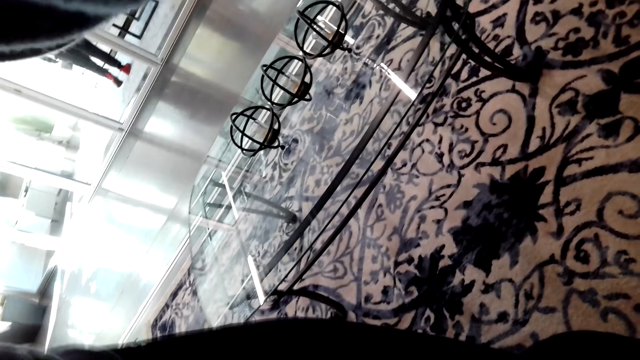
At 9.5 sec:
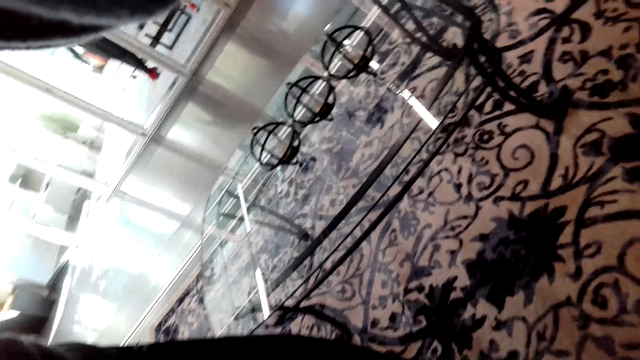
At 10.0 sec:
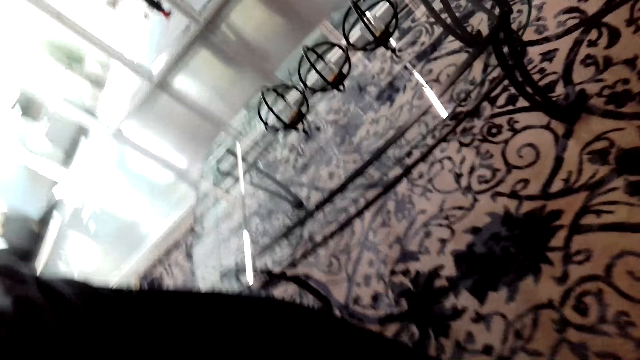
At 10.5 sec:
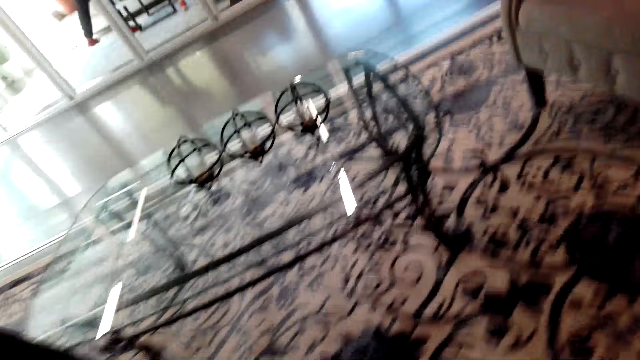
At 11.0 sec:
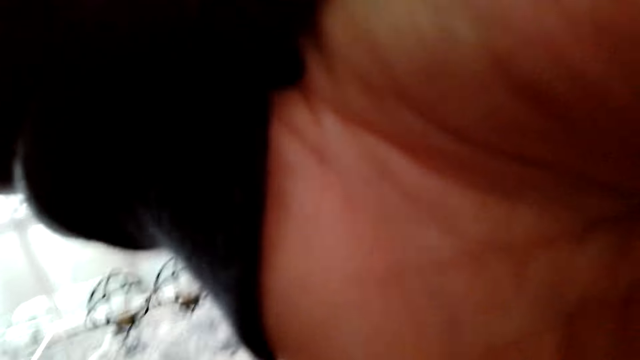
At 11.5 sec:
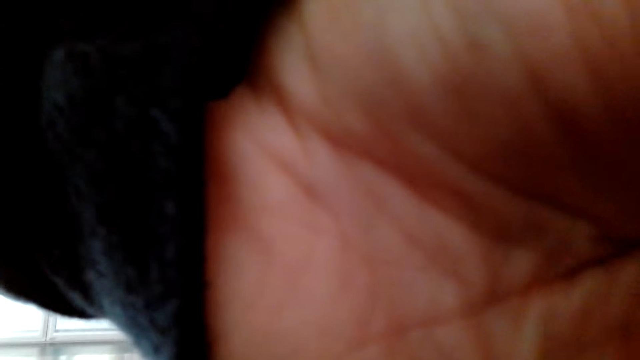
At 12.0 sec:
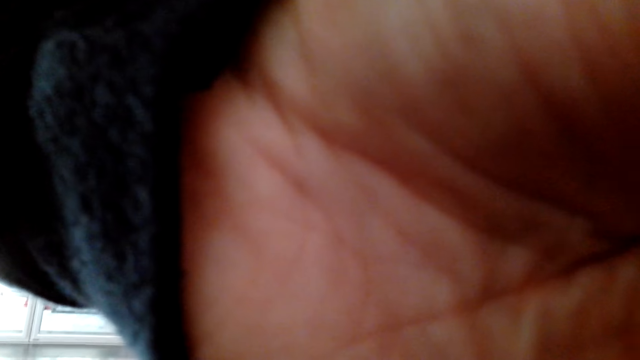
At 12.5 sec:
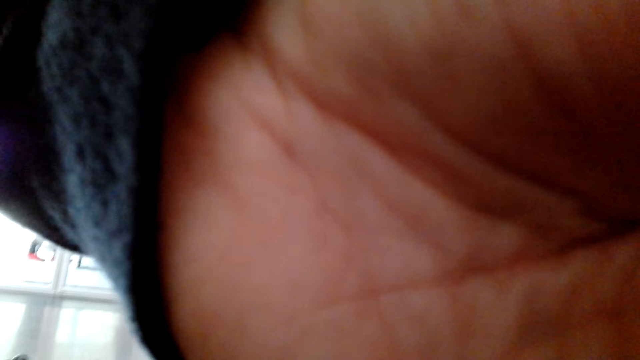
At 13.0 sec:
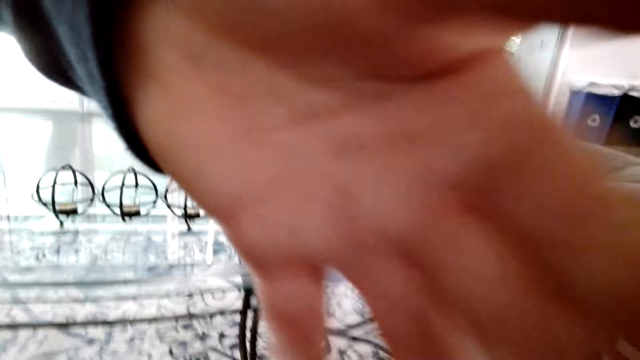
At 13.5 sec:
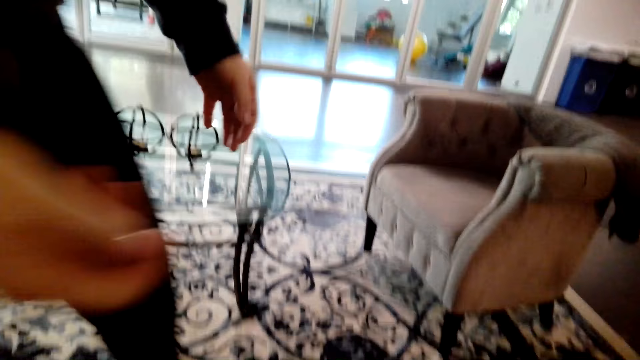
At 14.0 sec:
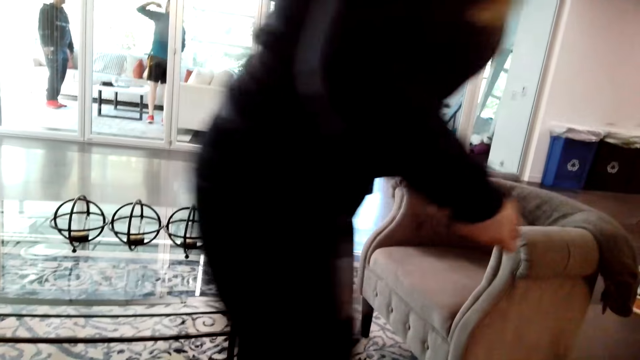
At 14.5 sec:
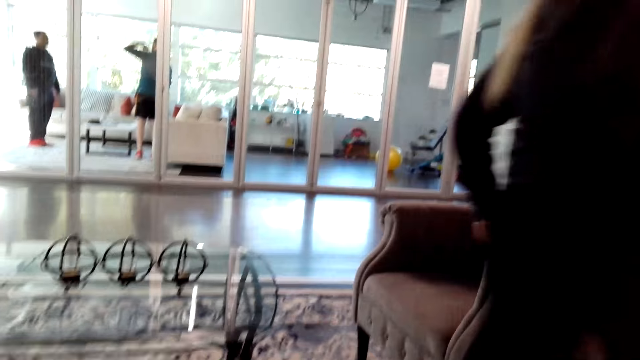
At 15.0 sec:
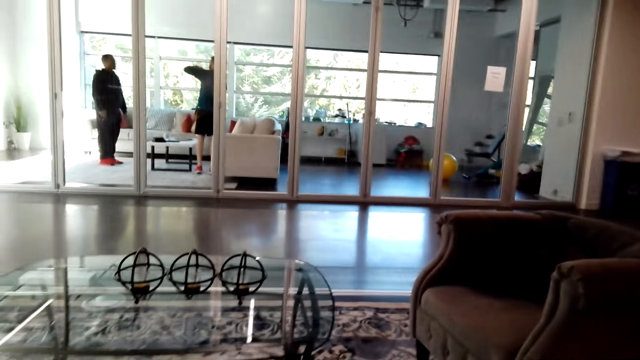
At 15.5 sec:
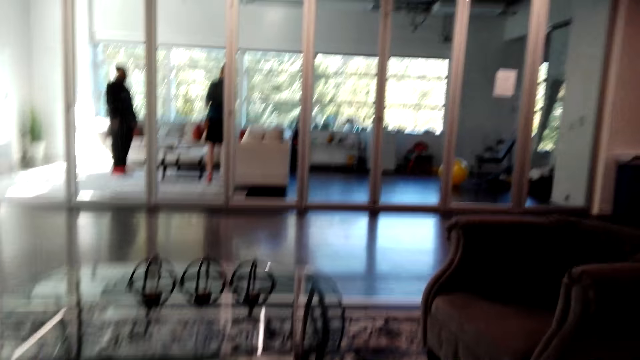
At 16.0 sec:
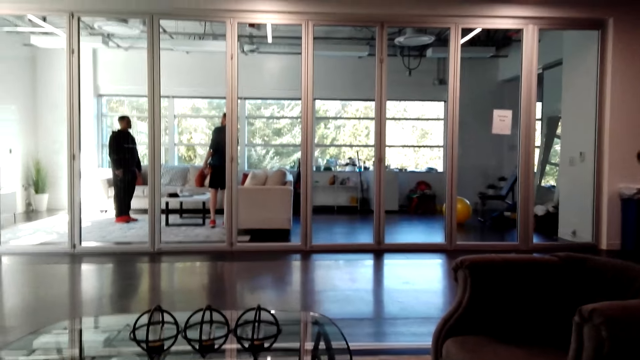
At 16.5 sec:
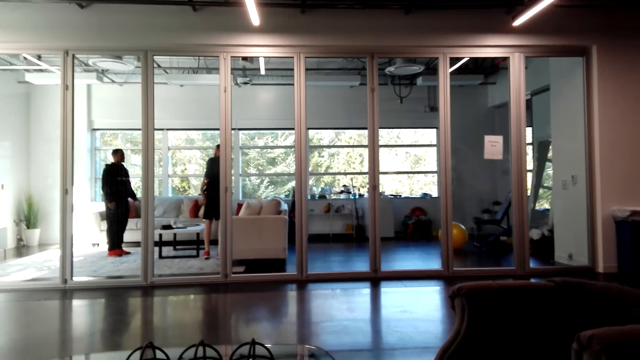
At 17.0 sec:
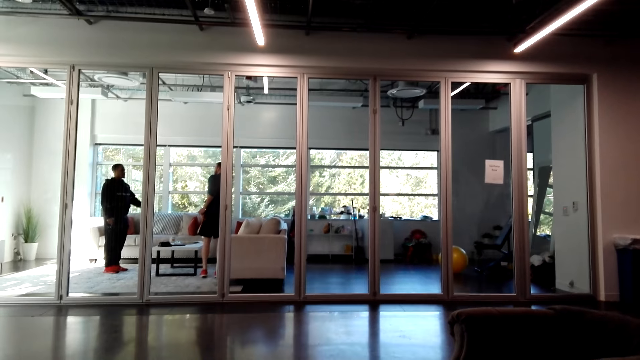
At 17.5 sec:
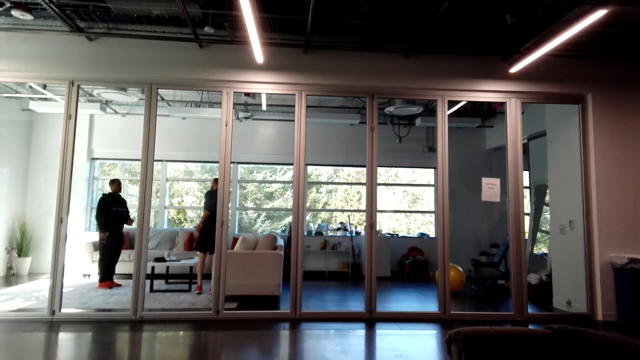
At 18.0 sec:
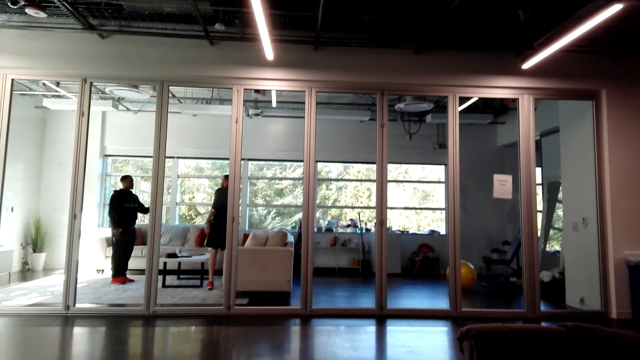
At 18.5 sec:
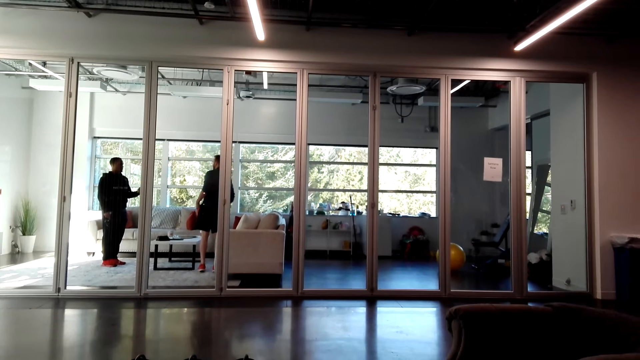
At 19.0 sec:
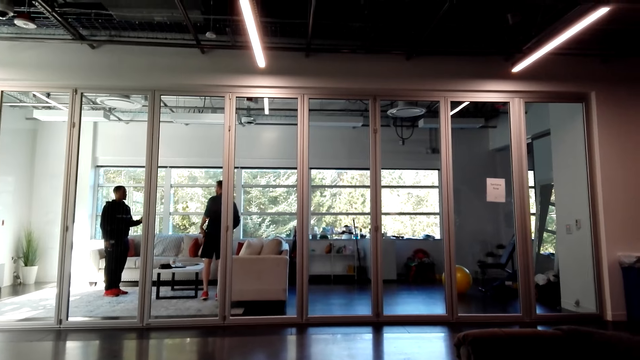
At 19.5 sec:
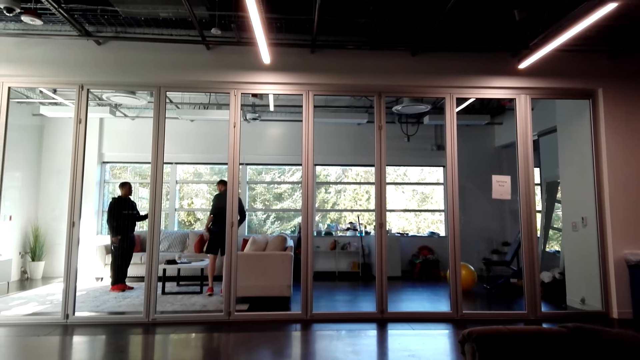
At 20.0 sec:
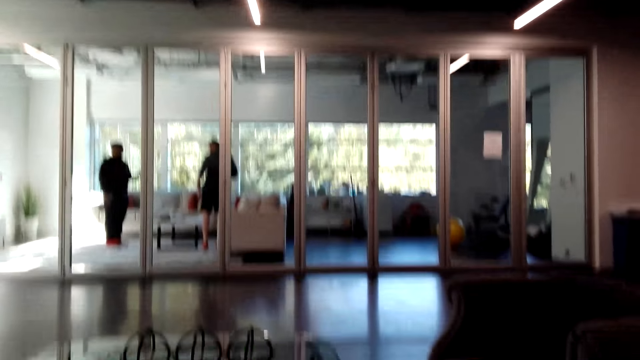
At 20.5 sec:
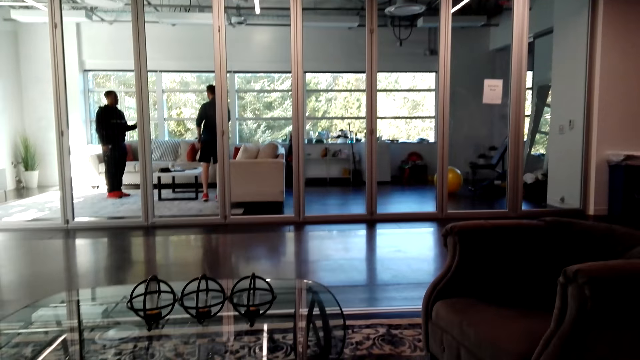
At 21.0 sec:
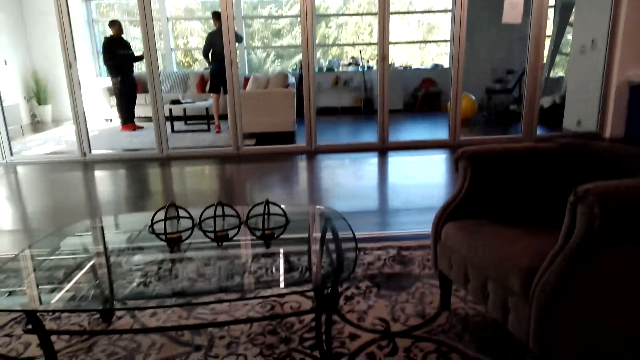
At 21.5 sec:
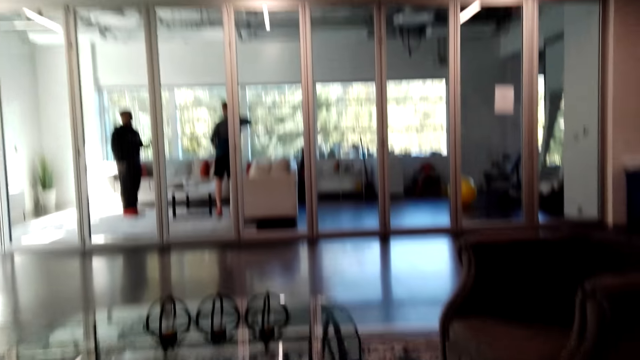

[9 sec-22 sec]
The camera wearer gives a woman the camera. Another woman walks. The other woman speaks to the camera wearer. The camera wearer looks around.

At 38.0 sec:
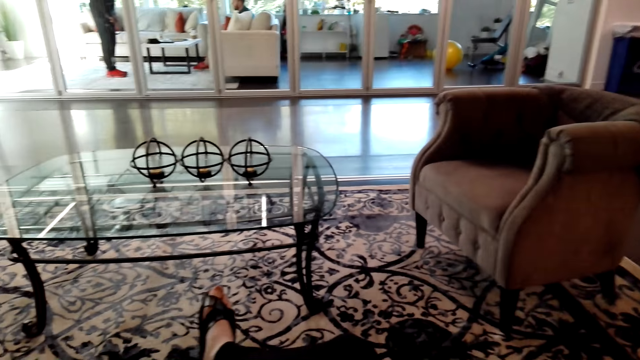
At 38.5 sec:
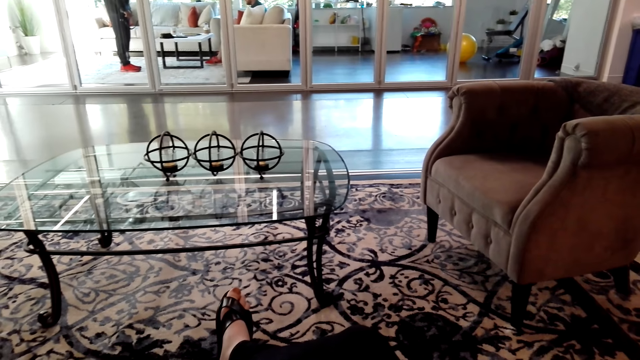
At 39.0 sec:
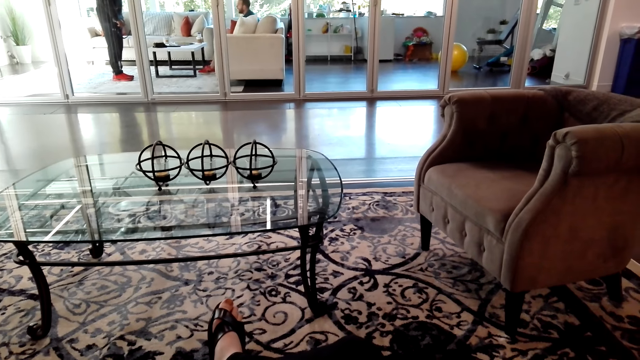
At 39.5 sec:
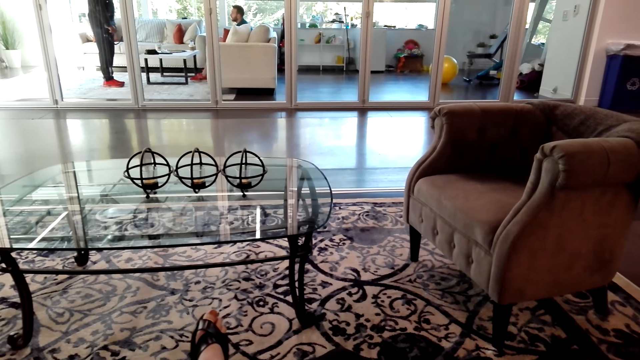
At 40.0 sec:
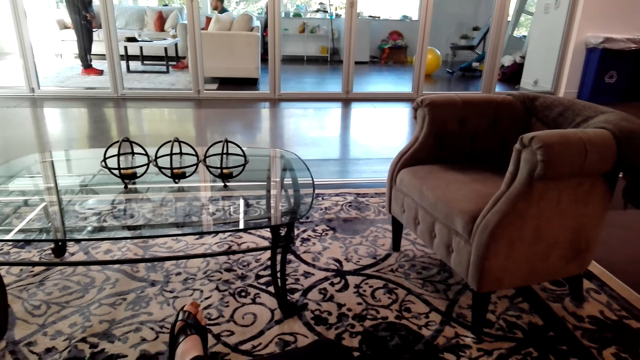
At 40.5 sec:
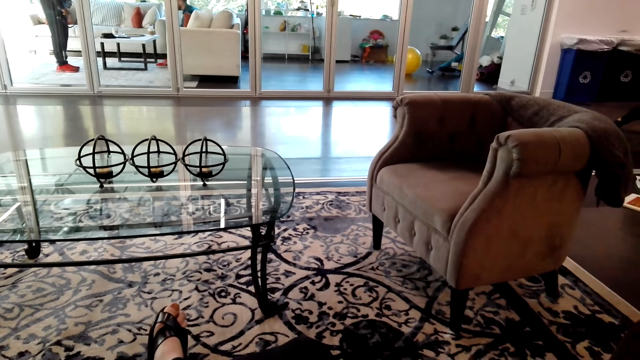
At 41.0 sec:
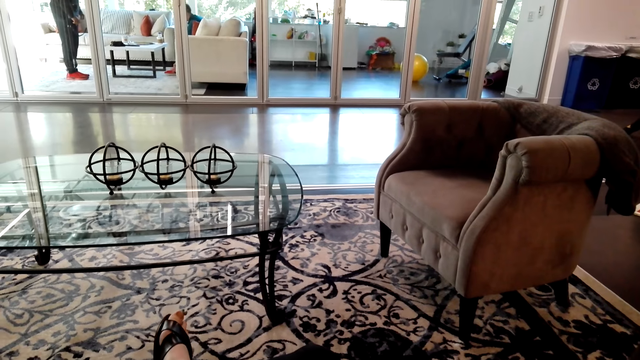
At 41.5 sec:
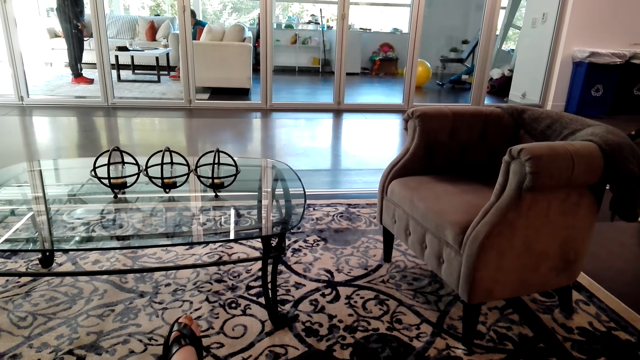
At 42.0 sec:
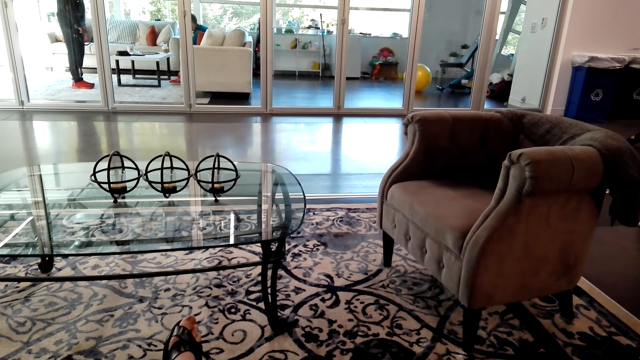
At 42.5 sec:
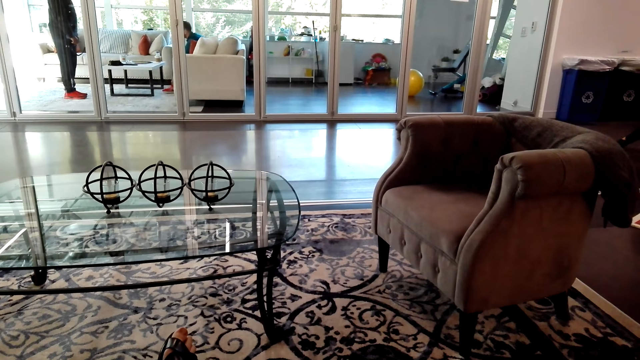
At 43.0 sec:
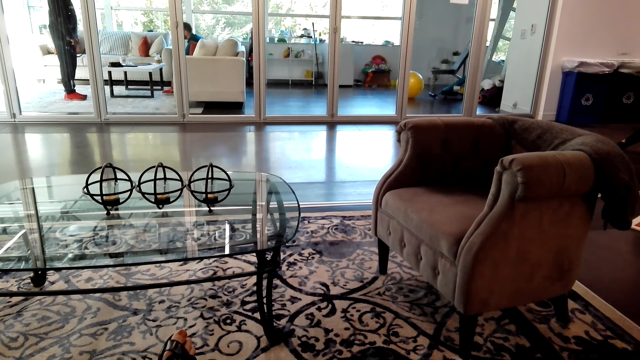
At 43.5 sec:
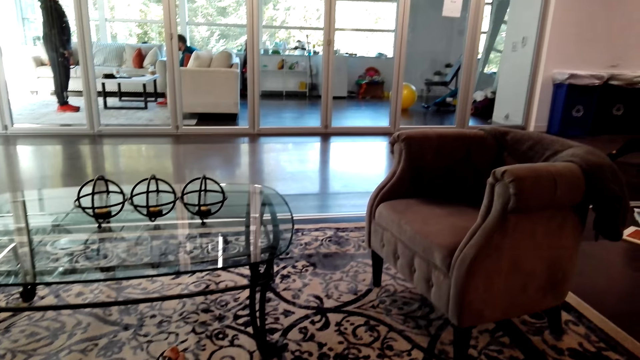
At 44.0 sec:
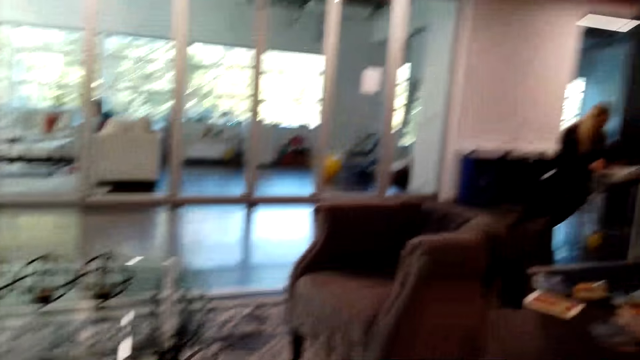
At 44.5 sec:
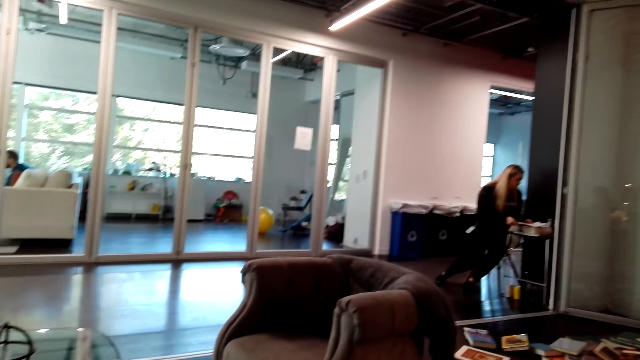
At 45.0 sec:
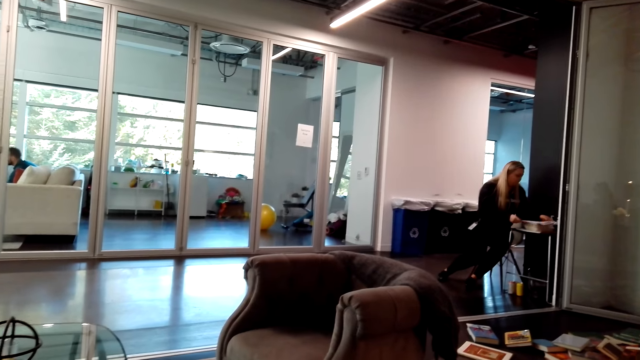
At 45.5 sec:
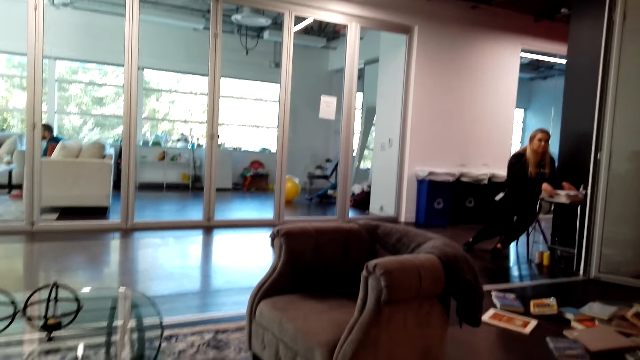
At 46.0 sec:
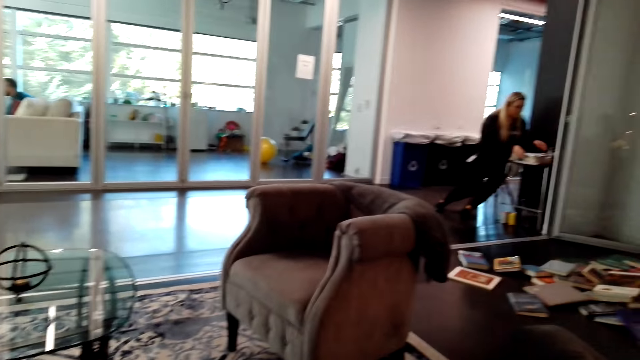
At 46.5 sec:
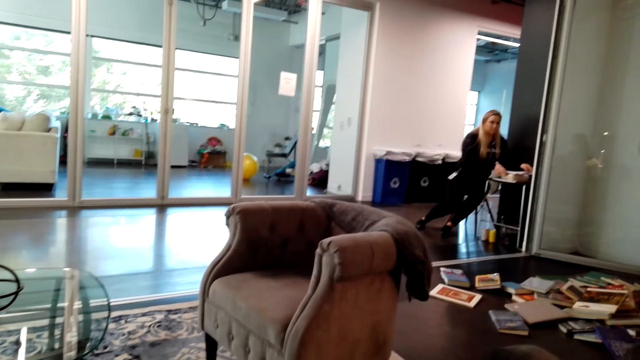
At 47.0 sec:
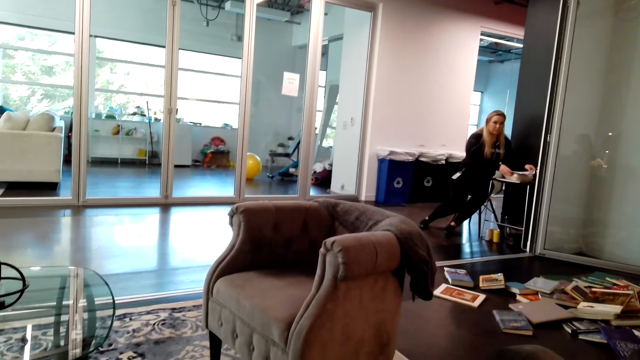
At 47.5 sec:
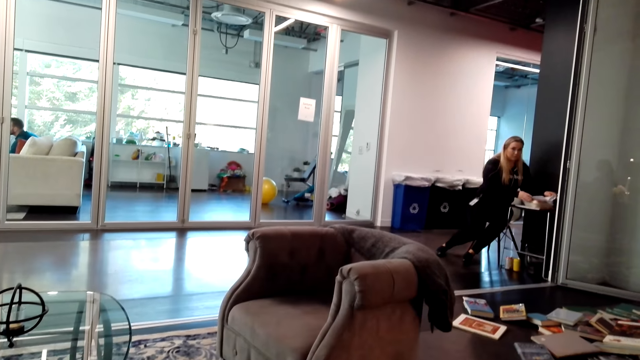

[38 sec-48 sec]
The camera wearer moves the toe. They look at a woman and speak to the woman.
